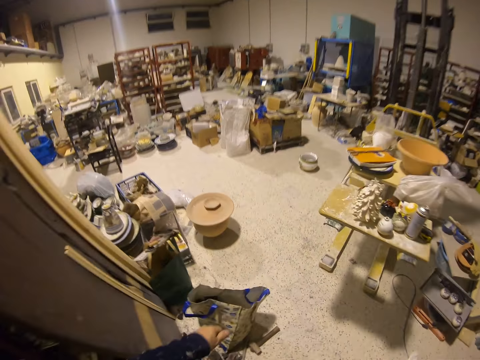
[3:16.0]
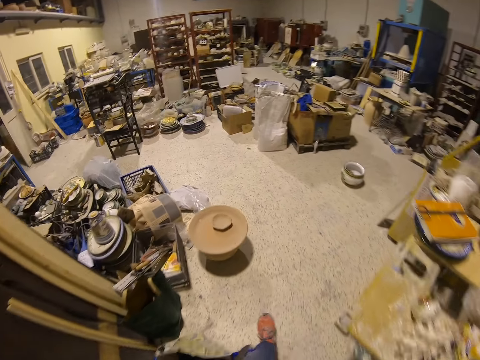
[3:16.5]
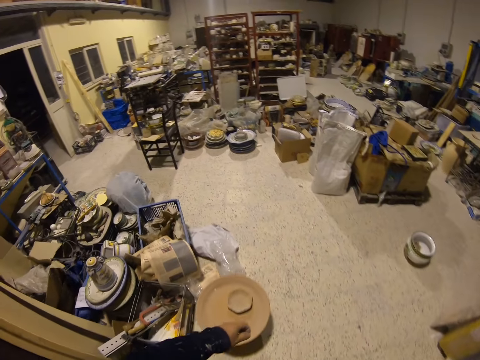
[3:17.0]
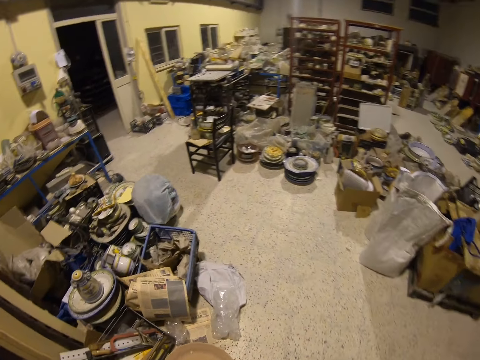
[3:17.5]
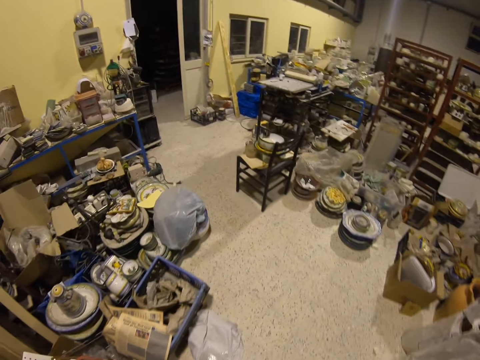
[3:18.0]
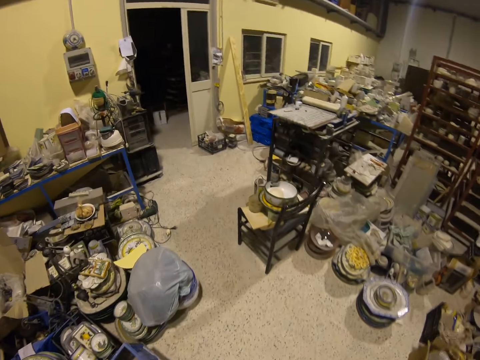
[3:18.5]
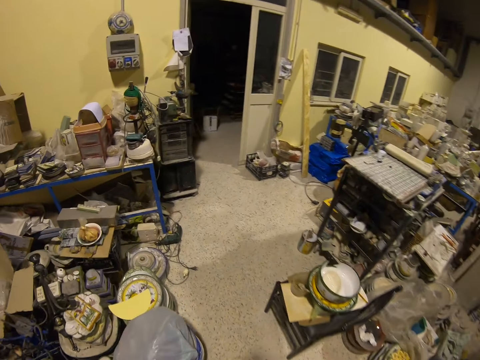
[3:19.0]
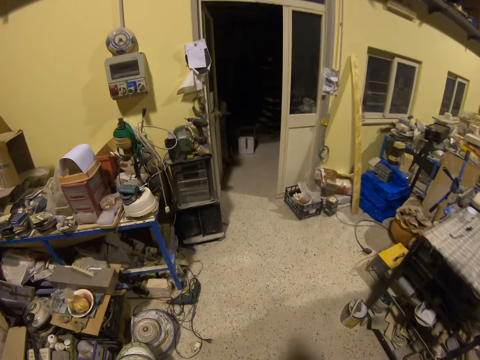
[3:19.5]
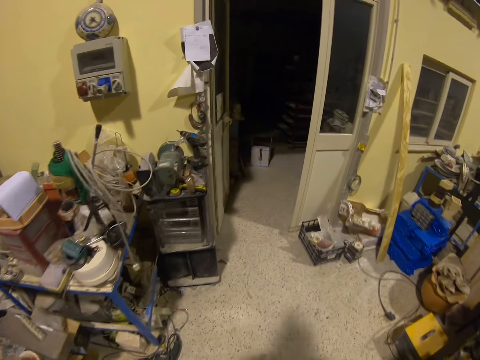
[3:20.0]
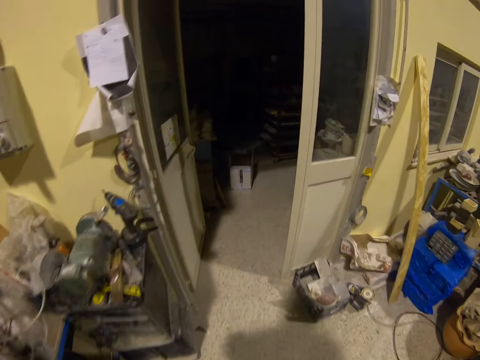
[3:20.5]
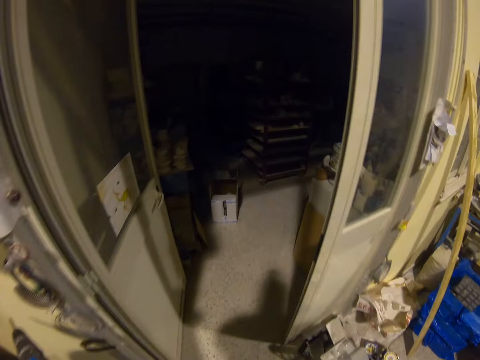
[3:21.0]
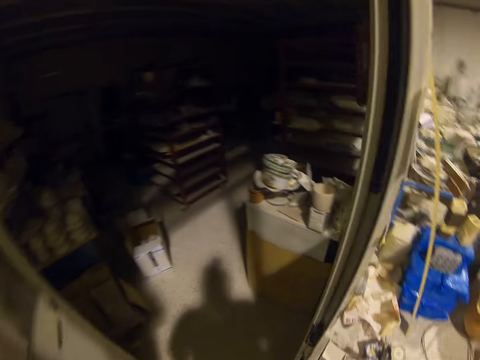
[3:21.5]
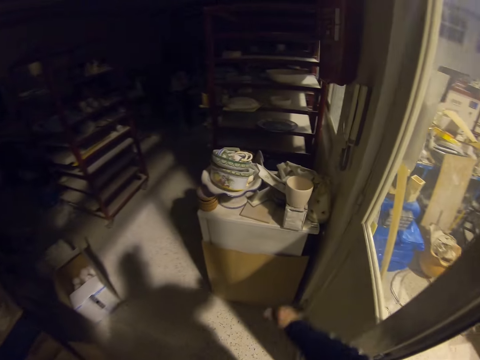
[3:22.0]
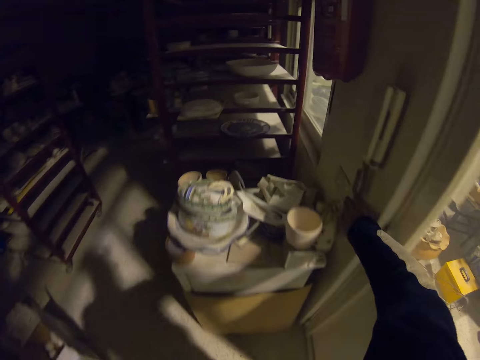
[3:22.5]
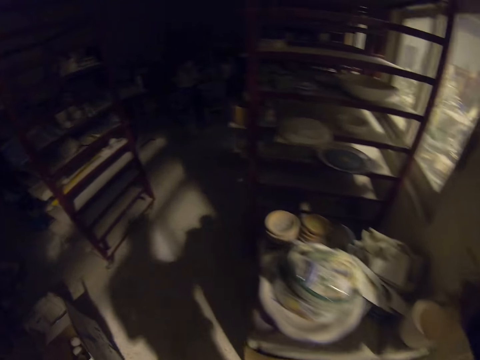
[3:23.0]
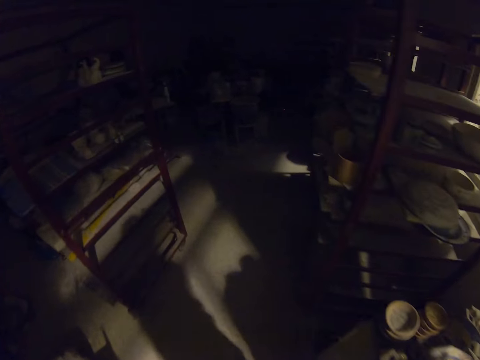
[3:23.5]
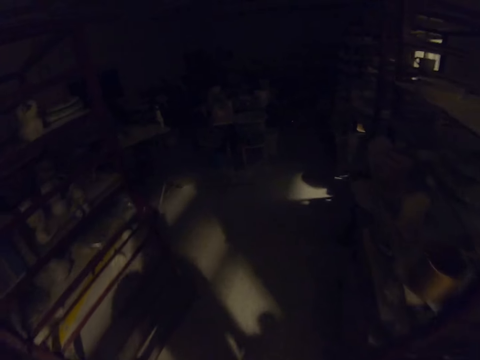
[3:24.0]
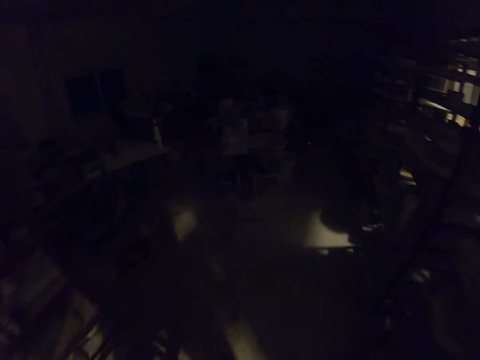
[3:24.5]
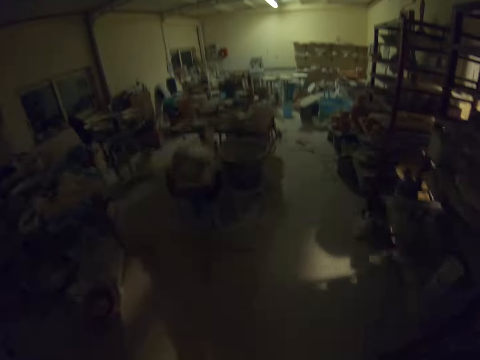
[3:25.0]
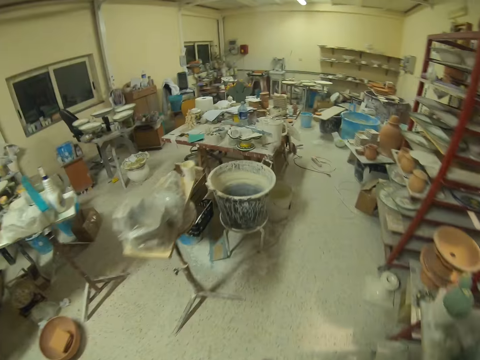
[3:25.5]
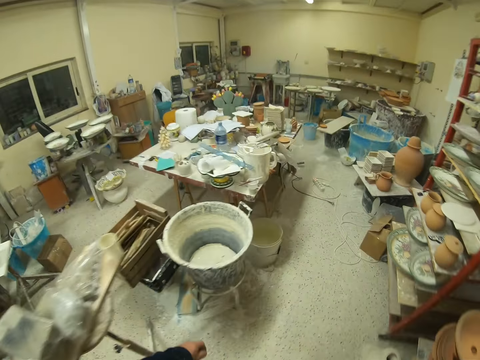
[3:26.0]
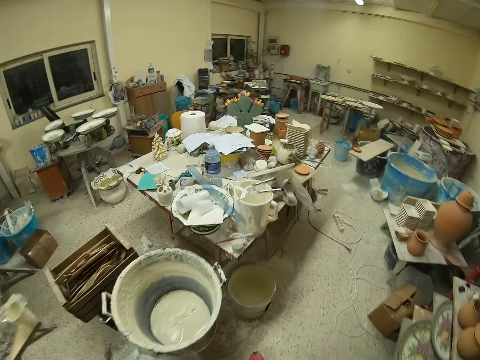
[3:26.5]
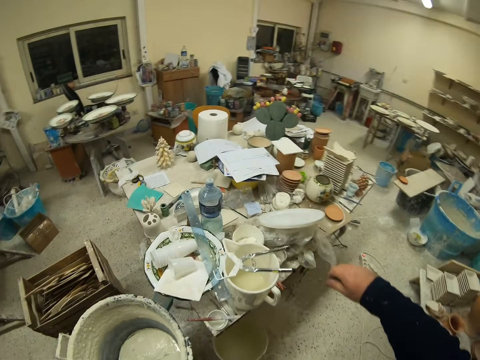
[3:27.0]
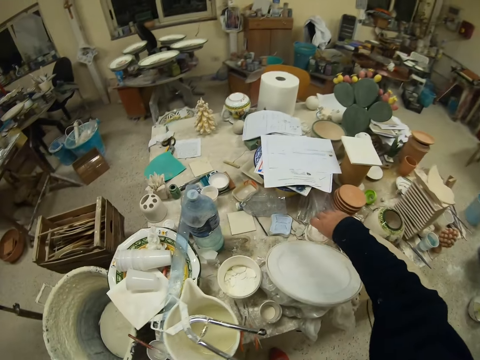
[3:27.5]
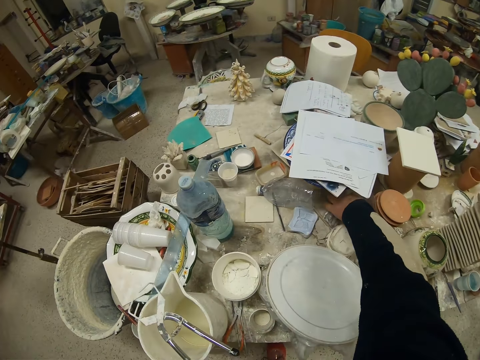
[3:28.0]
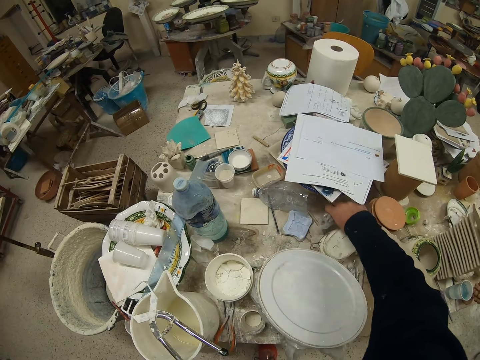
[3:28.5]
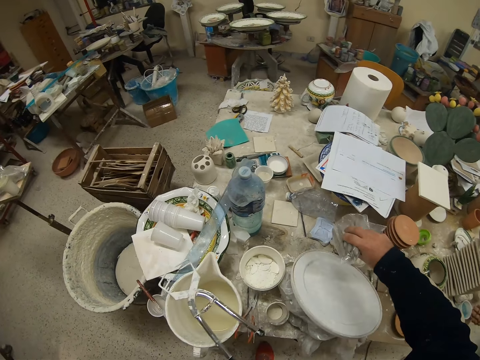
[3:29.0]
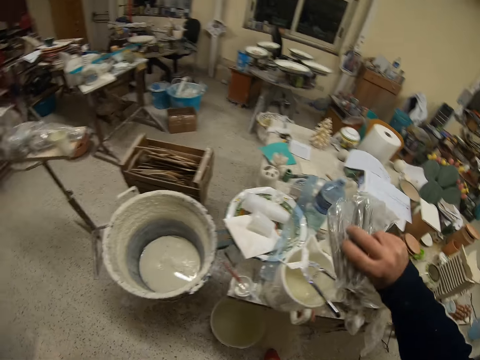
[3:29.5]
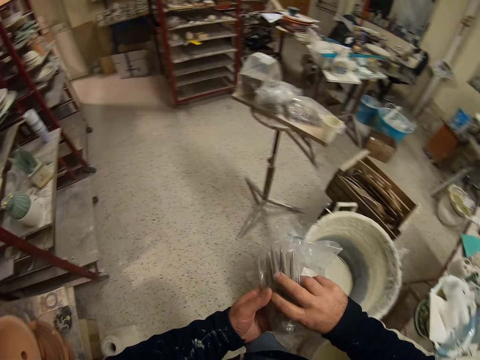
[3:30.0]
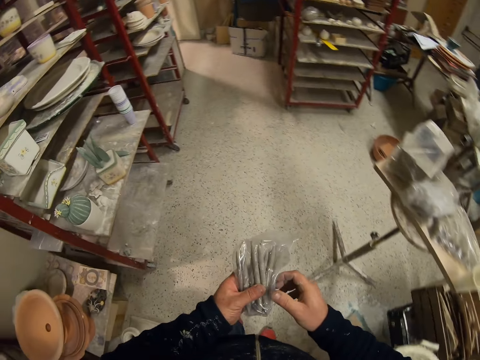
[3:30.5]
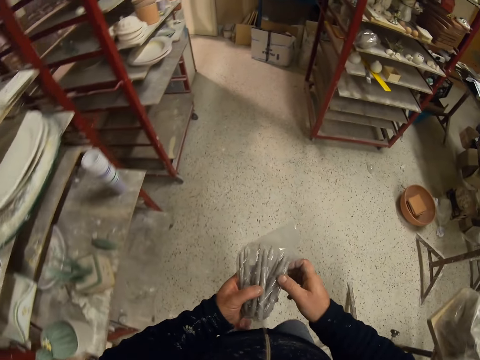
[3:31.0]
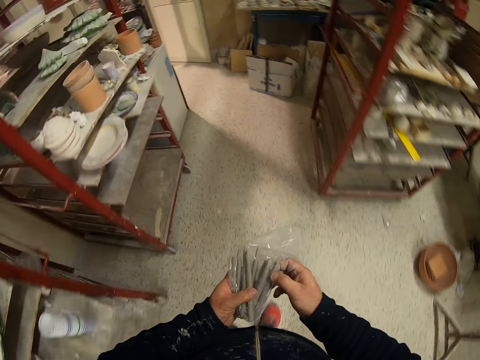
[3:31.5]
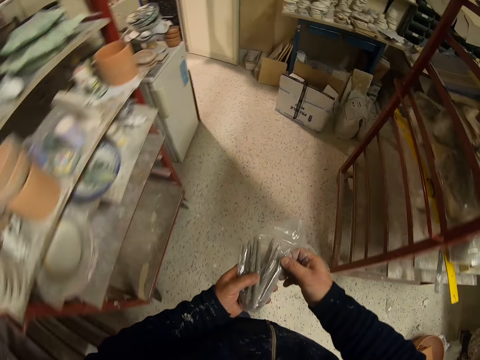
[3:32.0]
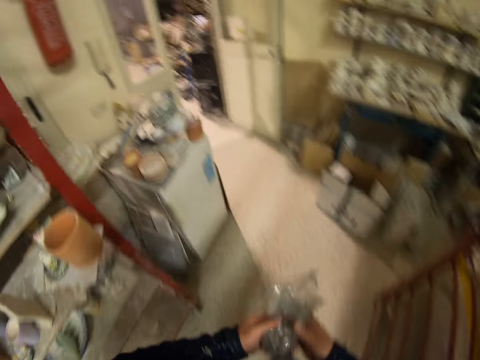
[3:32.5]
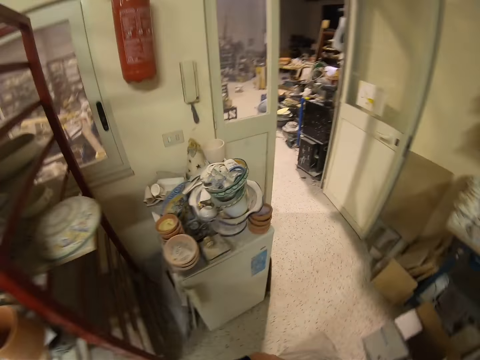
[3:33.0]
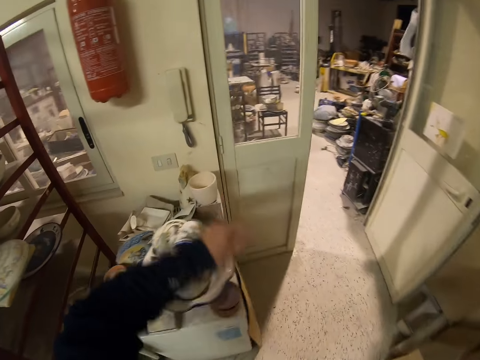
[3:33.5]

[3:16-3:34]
The camera wearer switches on the light. They walk in the pottery. They pick the polythene bag from the table. They touch something. They walk.

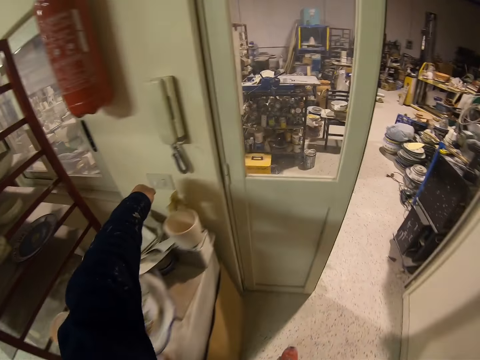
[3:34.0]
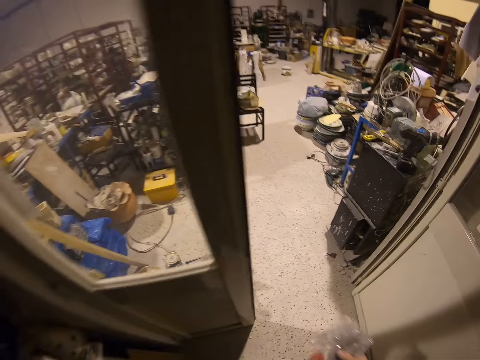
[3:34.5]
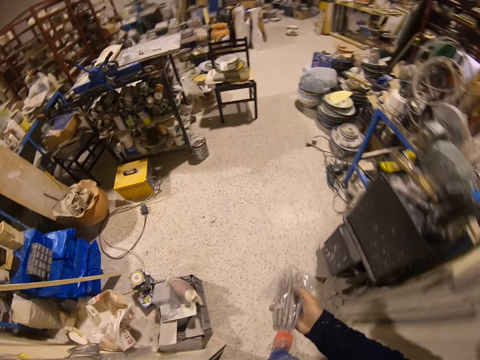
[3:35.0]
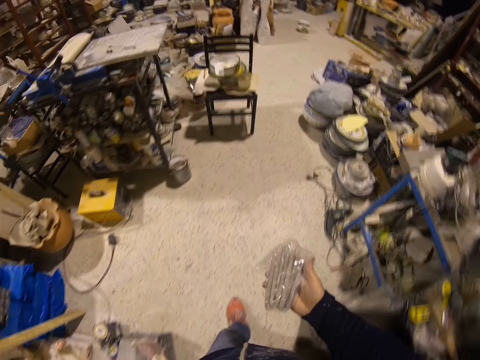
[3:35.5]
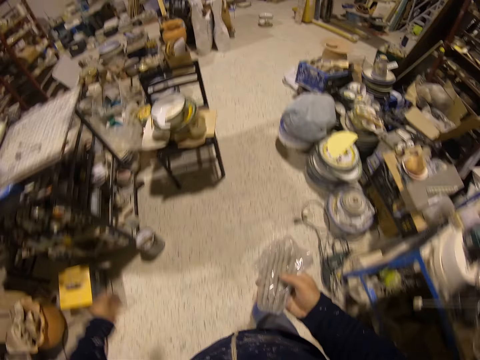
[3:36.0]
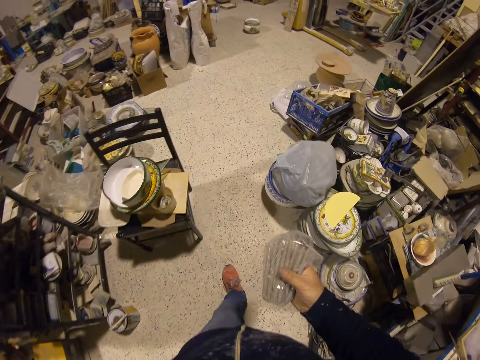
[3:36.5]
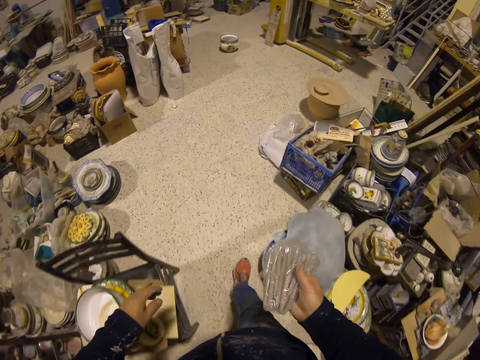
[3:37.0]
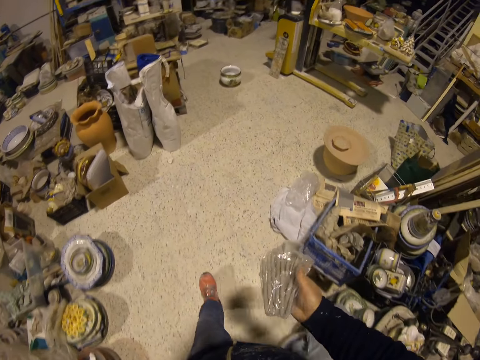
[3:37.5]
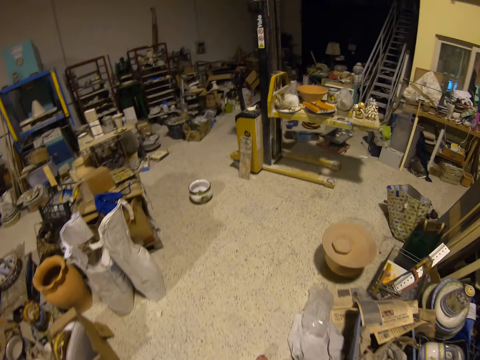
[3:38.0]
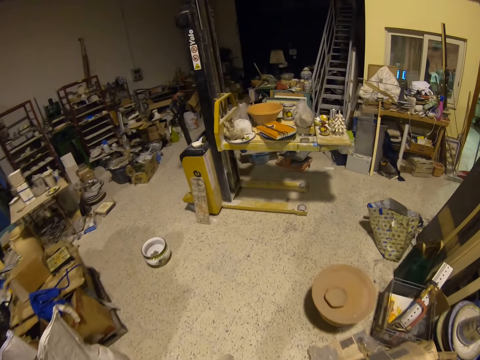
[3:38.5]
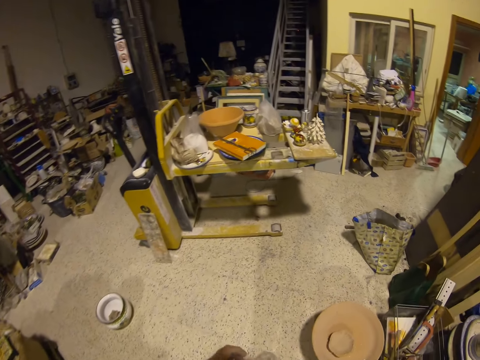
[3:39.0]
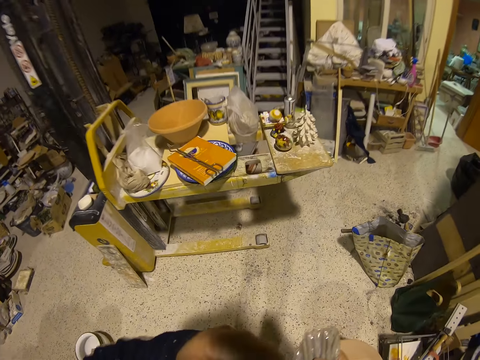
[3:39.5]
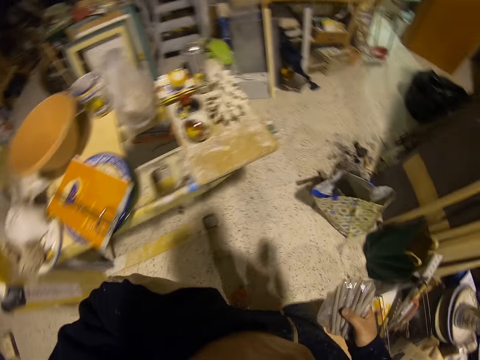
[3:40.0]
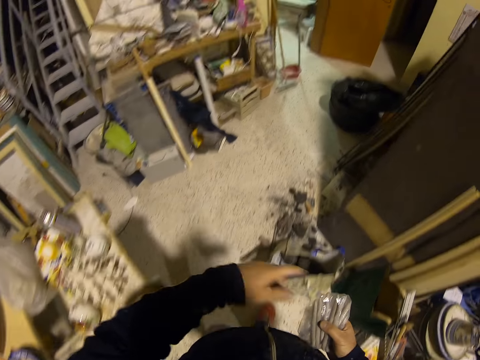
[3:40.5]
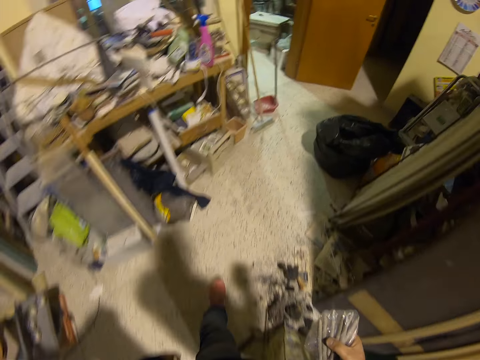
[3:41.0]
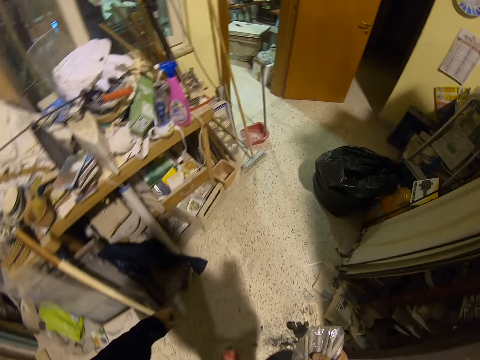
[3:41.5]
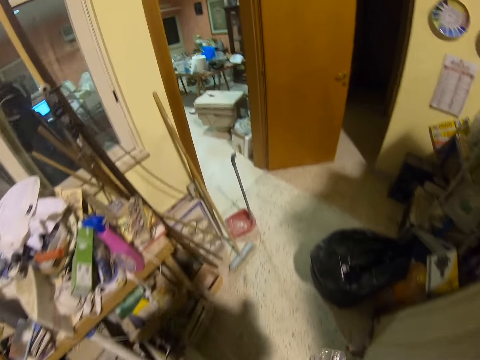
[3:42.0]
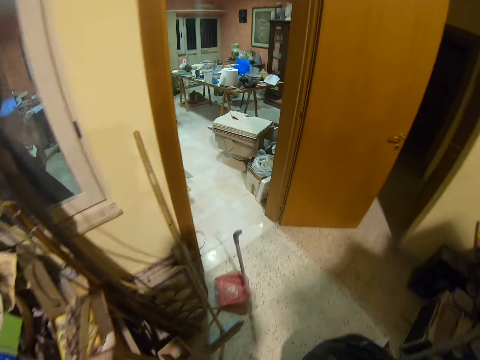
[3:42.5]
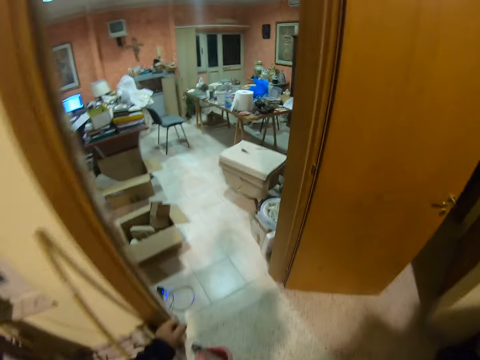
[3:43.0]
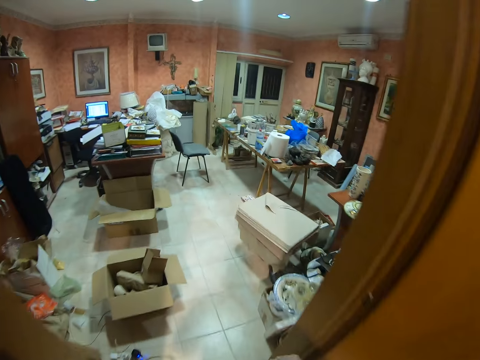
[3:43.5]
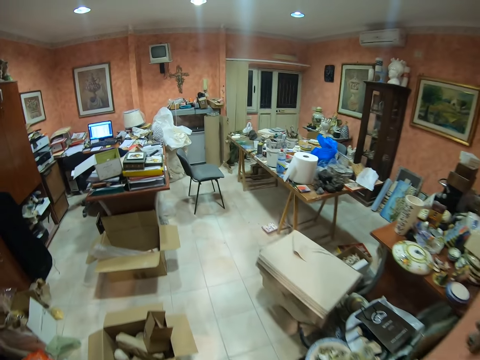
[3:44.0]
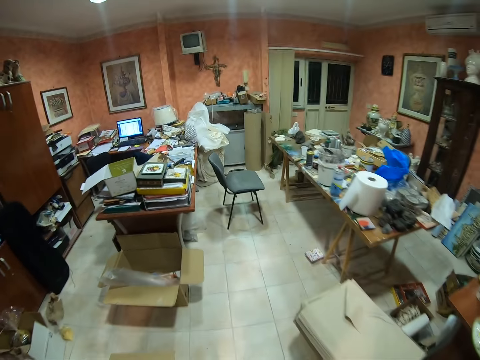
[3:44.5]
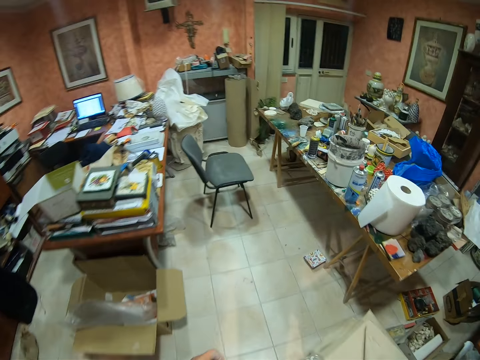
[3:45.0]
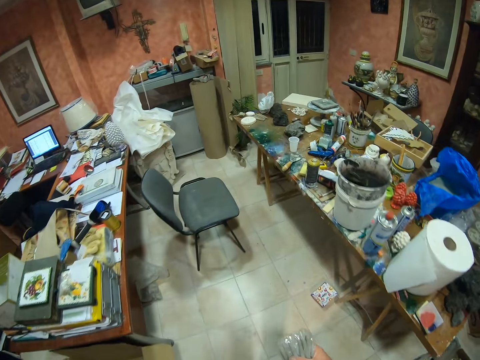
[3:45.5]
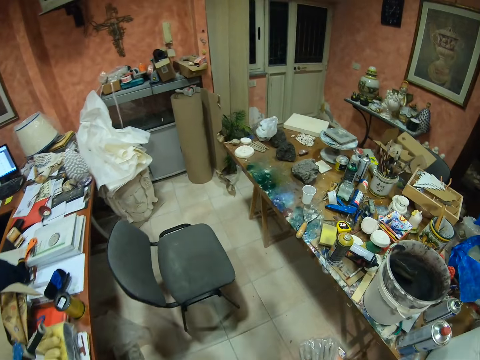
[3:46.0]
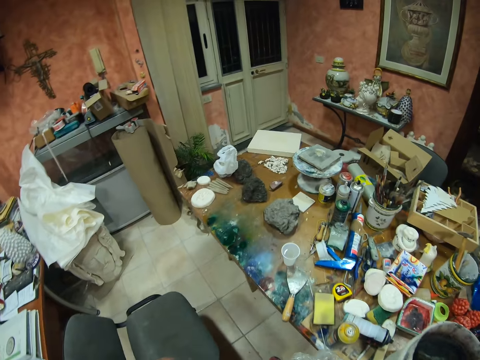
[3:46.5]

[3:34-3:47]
The camera wearer switches off the light. They walk.
